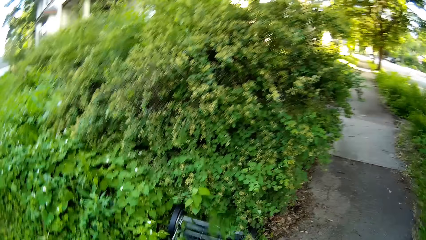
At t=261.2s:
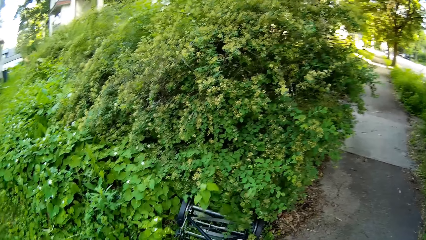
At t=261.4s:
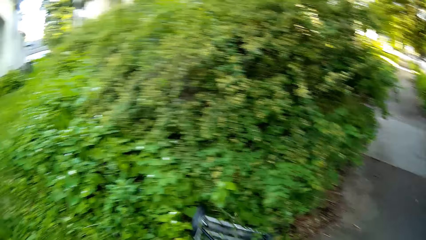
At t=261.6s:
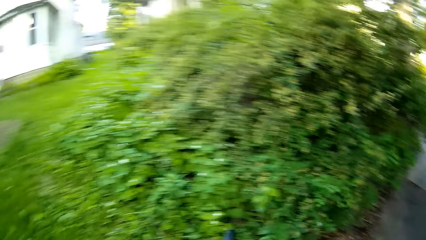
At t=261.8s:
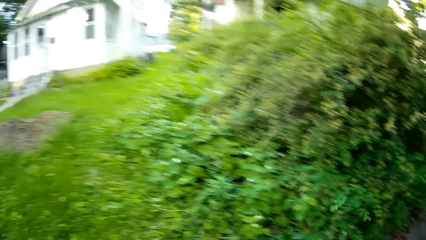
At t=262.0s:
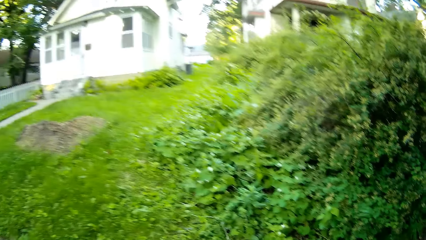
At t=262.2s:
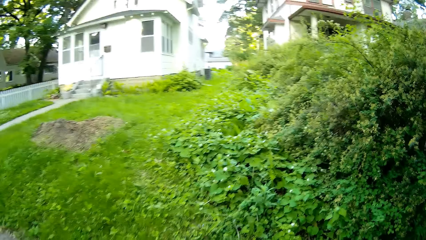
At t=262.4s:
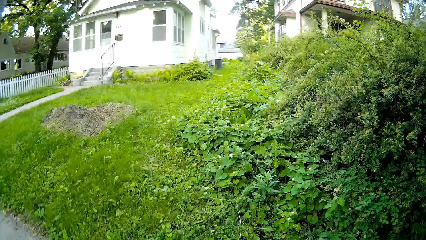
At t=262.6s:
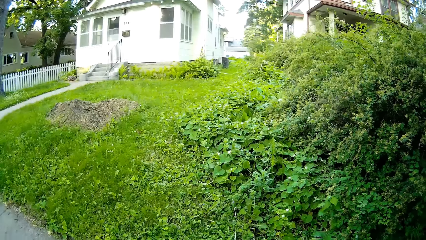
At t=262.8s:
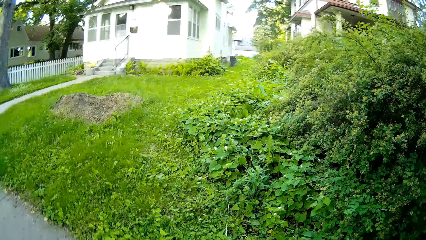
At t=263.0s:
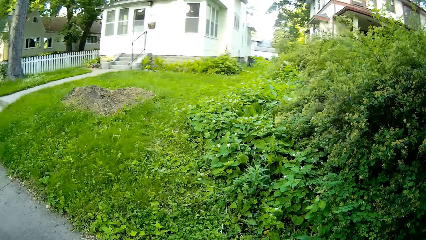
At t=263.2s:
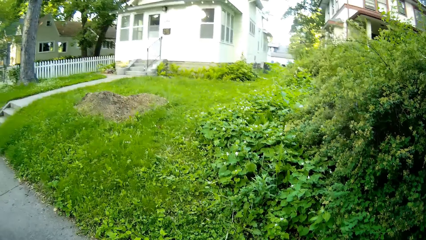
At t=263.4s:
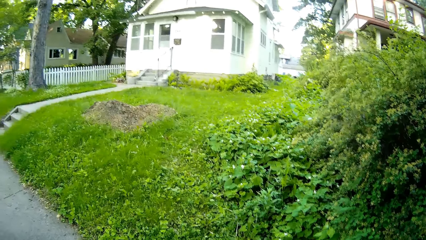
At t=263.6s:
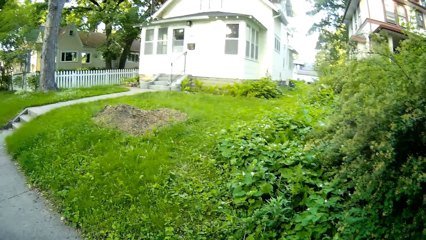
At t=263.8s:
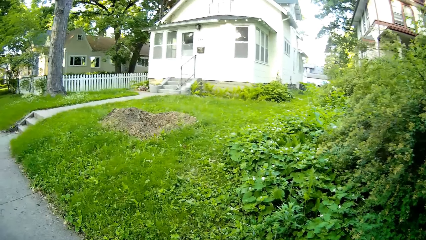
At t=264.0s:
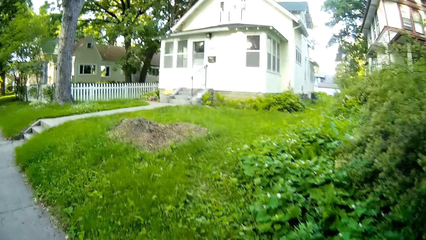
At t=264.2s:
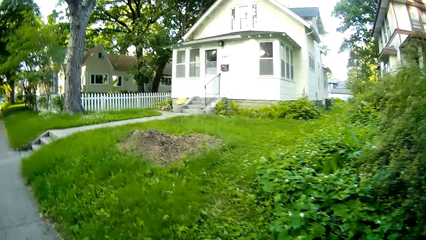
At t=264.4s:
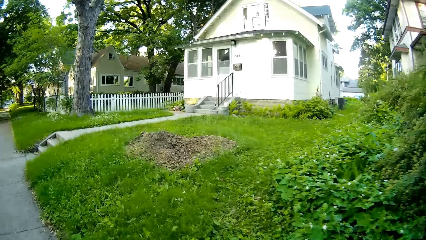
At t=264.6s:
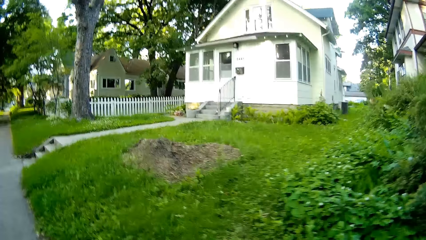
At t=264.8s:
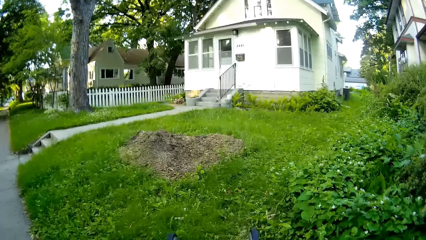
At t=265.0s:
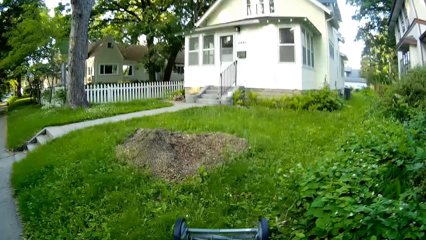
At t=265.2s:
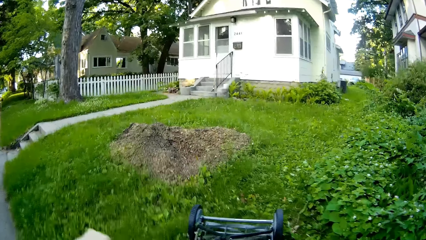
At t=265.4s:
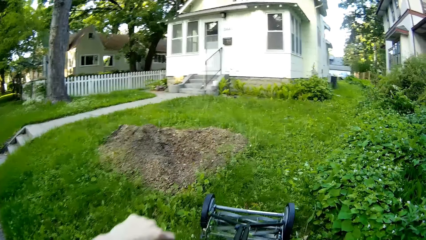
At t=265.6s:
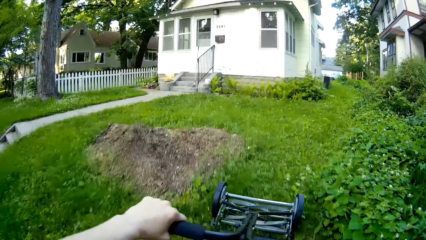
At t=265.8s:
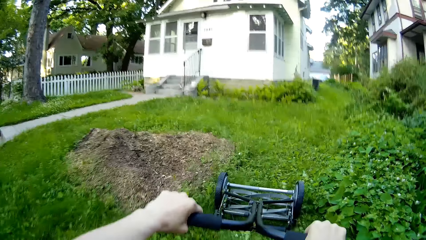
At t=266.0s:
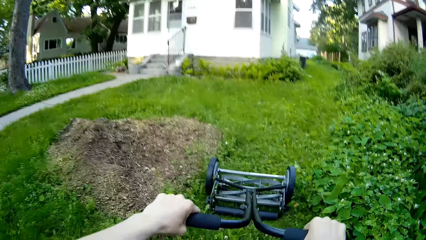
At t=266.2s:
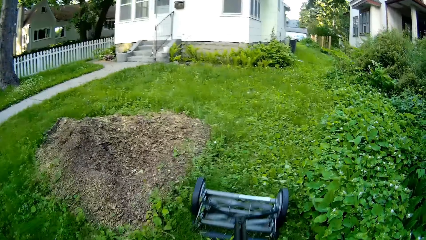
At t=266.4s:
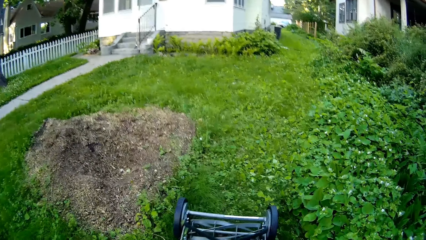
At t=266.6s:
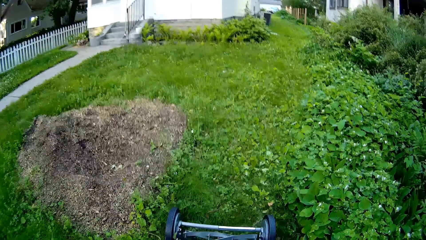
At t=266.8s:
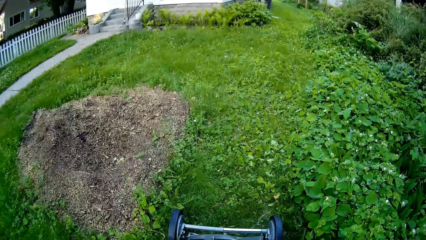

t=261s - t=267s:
The camera wearer cuts grass with the lawn mower in his hands.

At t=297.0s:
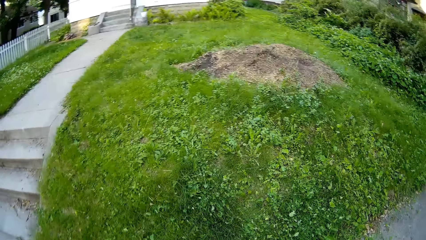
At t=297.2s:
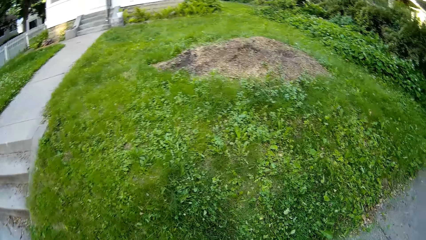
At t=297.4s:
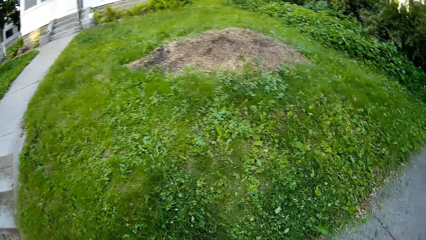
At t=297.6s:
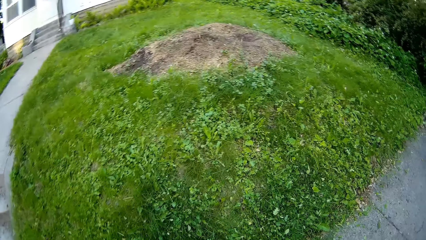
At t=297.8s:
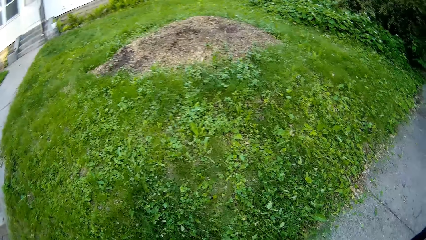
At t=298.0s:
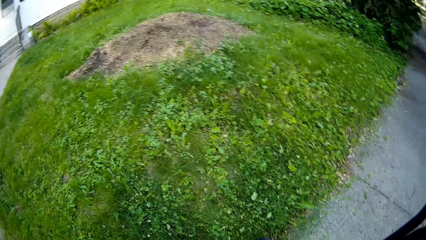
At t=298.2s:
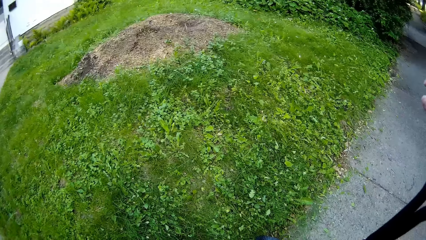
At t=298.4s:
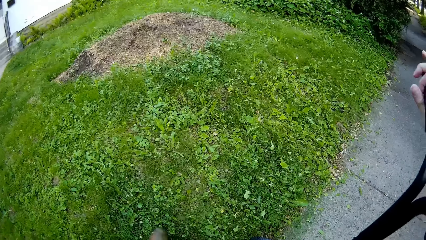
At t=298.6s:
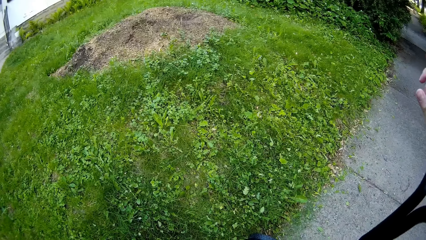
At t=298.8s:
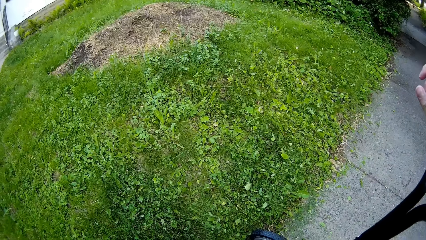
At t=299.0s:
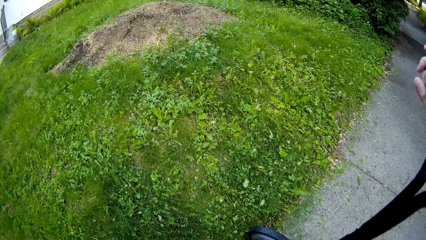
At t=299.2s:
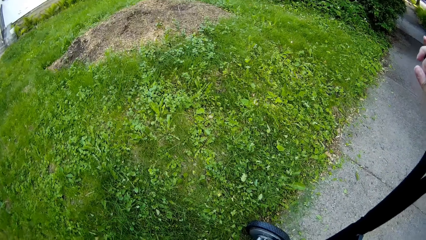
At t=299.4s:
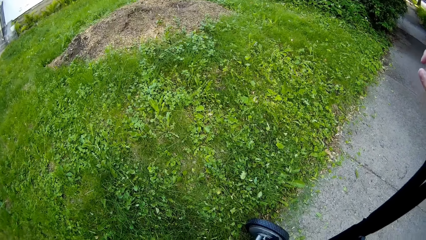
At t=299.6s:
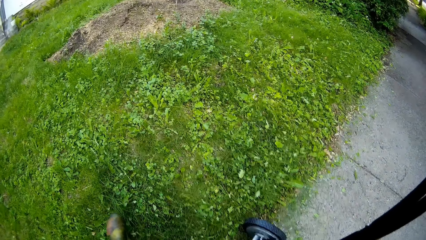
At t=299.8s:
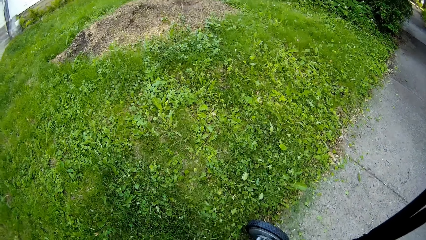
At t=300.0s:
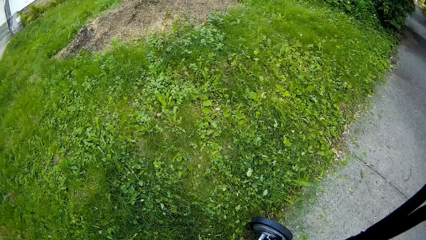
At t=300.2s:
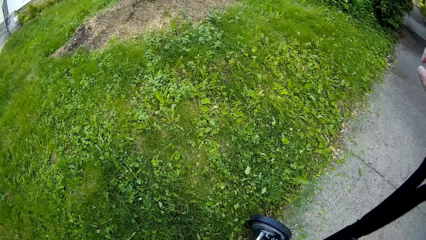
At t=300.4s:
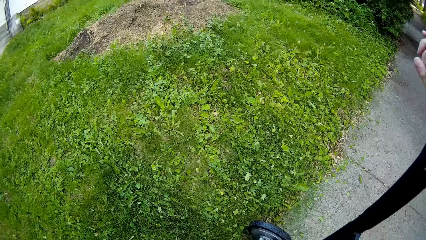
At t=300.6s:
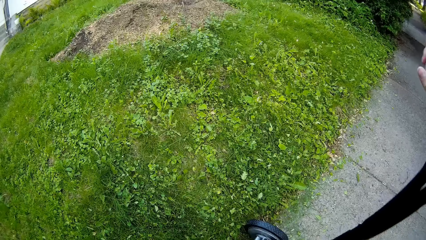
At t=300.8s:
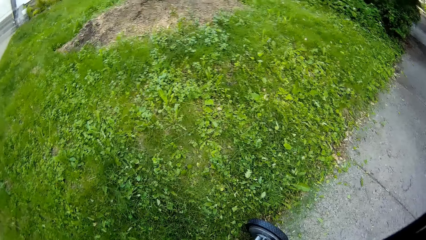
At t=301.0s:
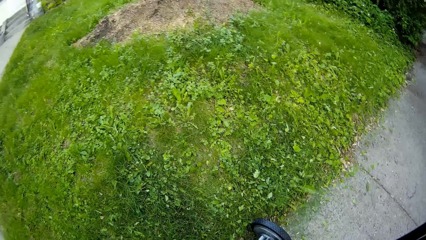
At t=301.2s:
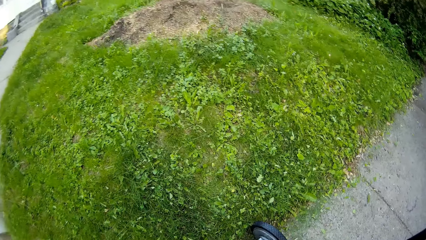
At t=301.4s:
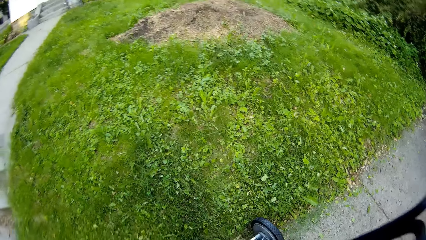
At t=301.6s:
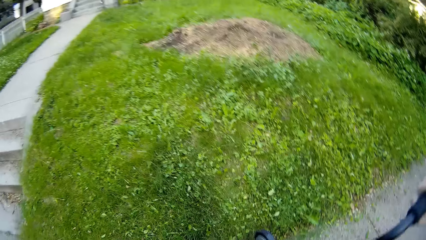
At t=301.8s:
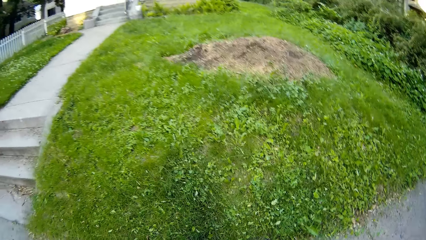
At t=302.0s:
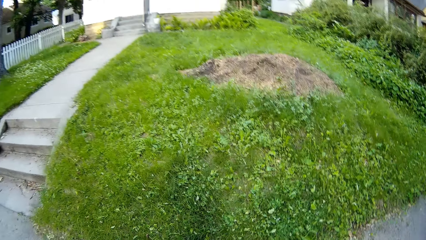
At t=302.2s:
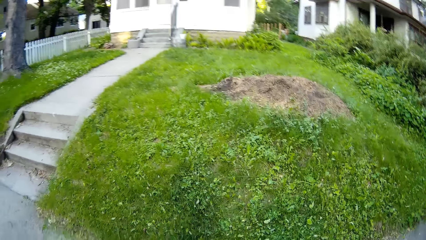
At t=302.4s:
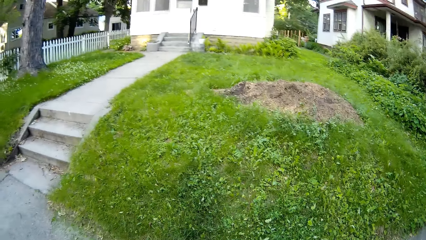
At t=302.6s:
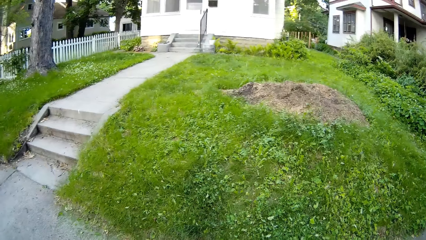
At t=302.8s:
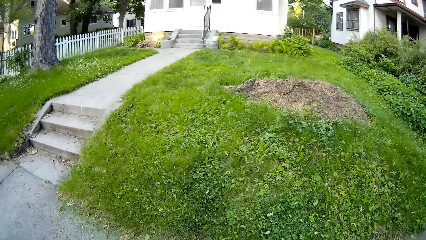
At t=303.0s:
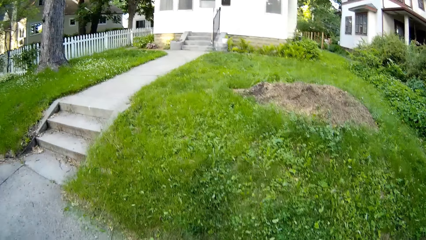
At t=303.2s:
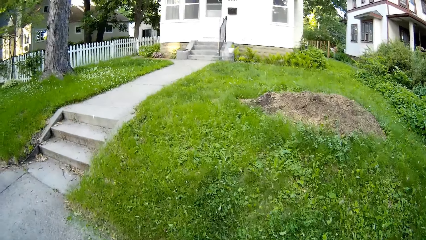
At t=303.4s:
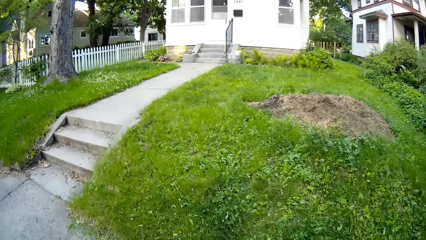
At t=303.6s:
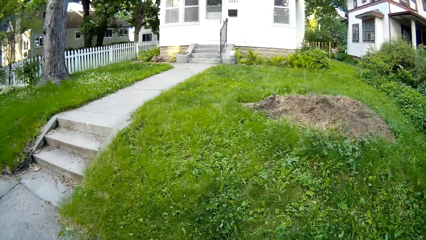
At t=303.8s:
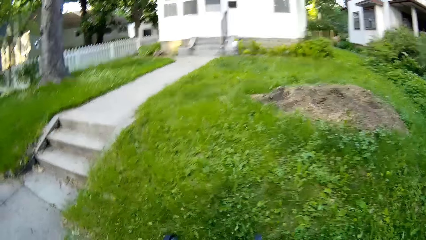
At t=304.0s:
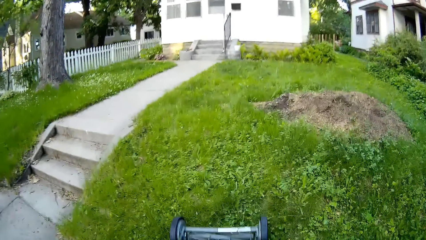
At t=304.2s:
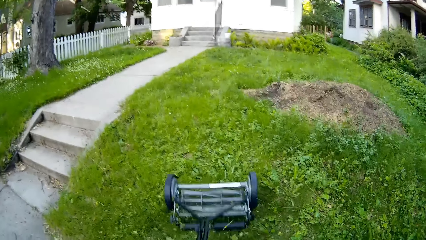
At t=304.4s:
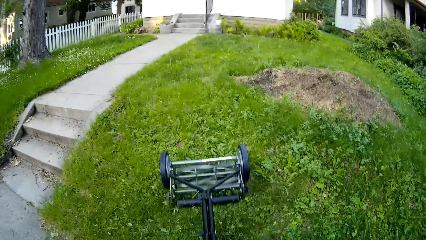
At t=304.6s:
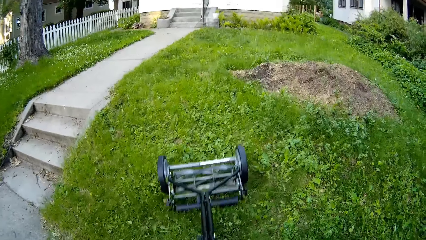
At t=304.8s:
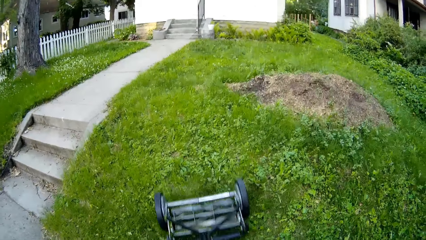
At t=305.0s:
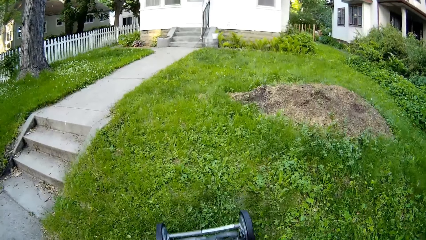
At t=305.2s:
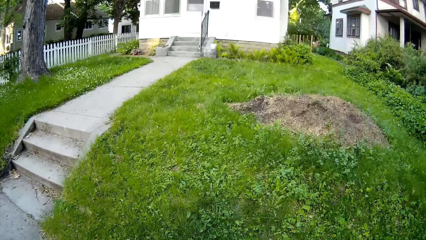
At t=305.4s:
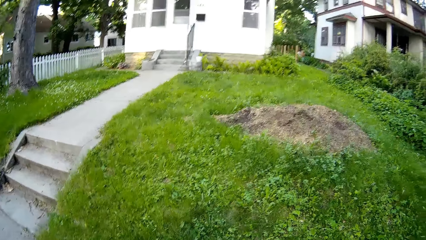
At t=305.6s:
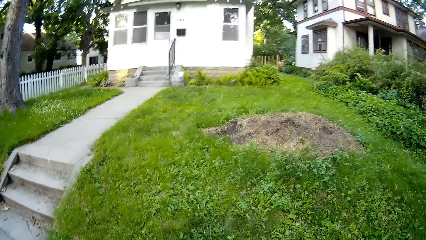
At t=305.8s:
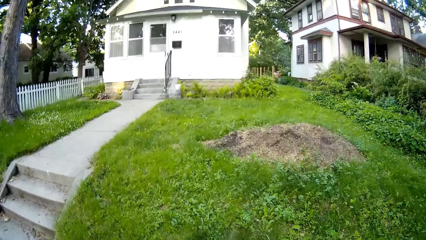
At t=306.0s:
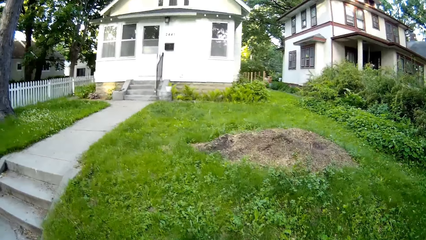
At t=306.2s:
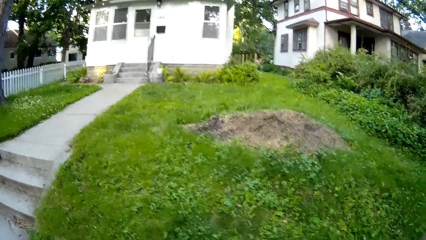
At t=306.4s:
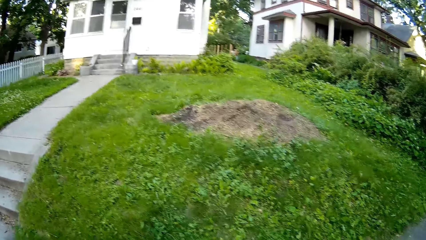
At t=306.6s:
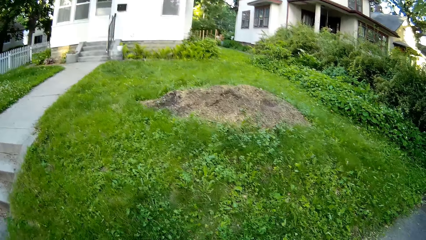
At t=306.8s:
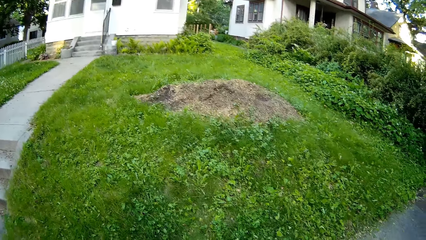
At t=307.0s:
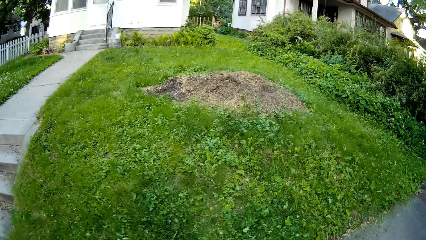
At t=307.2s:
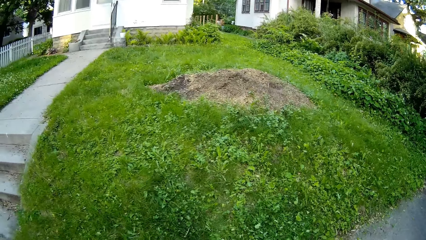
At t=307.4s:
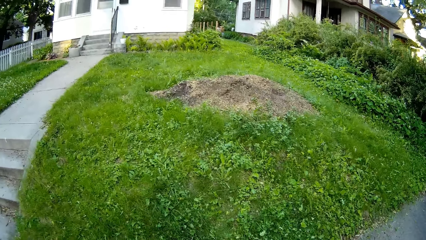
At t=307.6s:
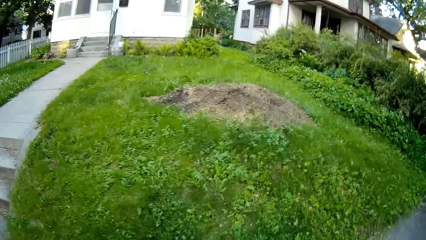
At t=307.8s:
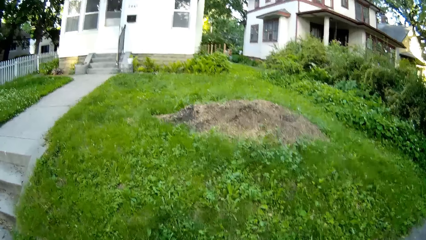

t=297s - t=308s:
The camera wearer plucks the shrubs with the hand. They cut grass.
